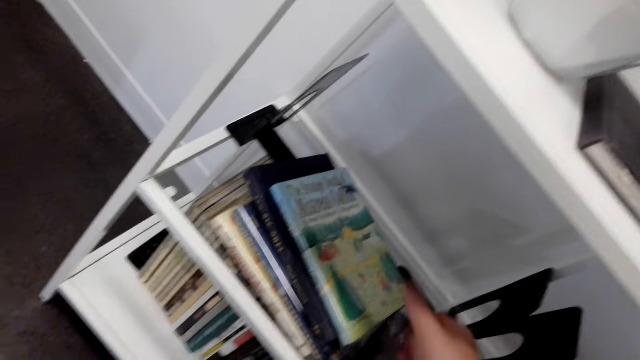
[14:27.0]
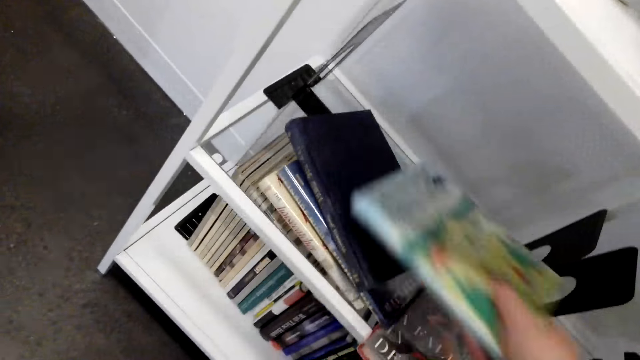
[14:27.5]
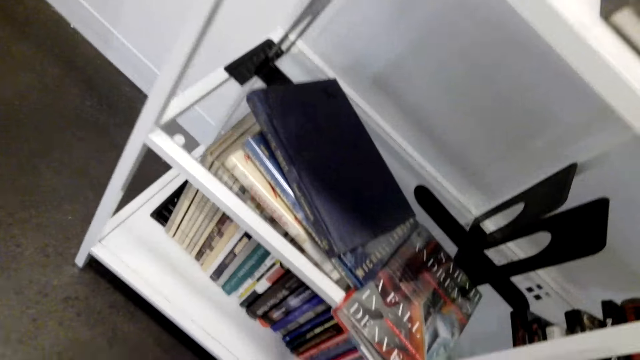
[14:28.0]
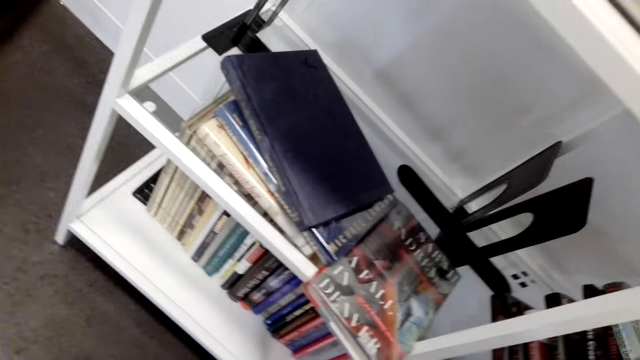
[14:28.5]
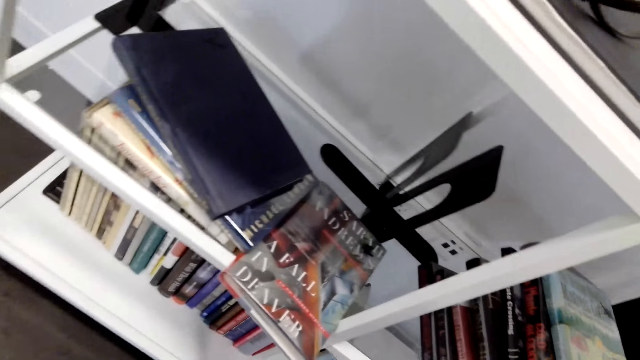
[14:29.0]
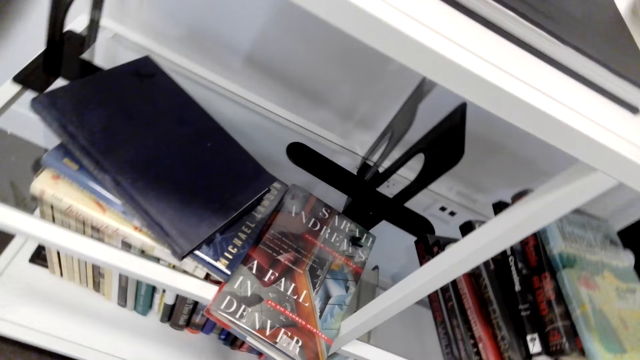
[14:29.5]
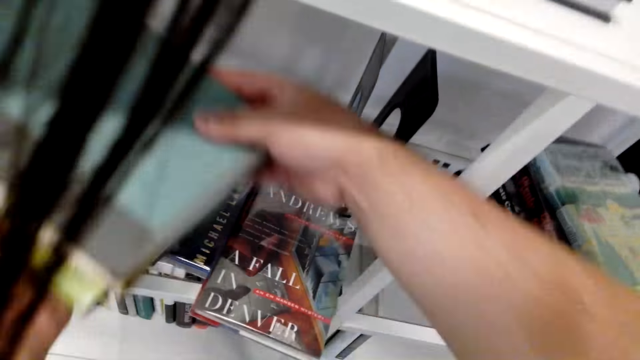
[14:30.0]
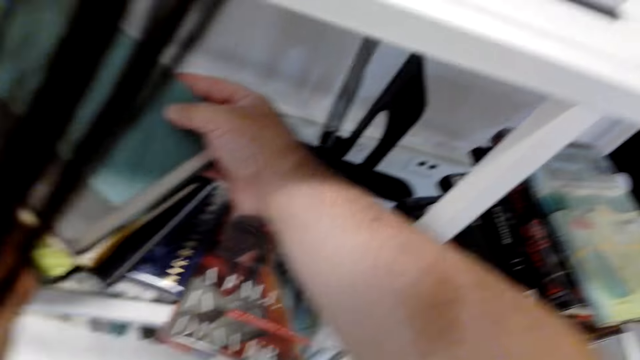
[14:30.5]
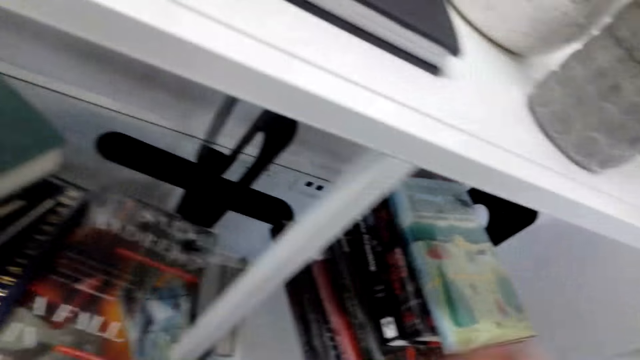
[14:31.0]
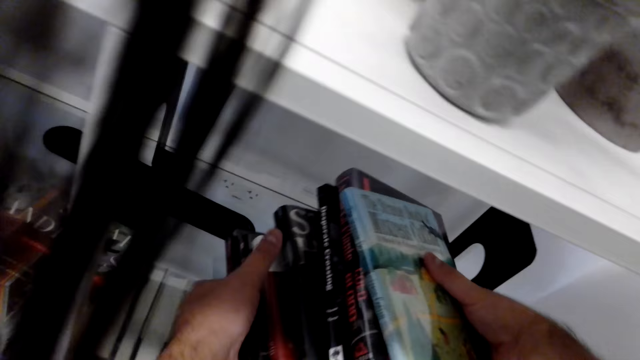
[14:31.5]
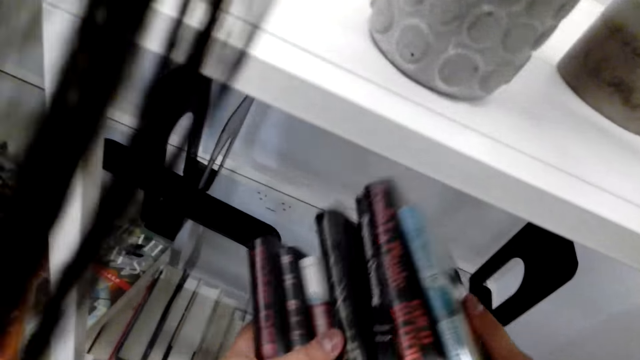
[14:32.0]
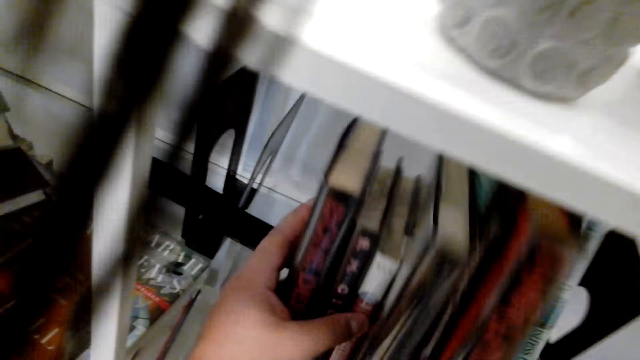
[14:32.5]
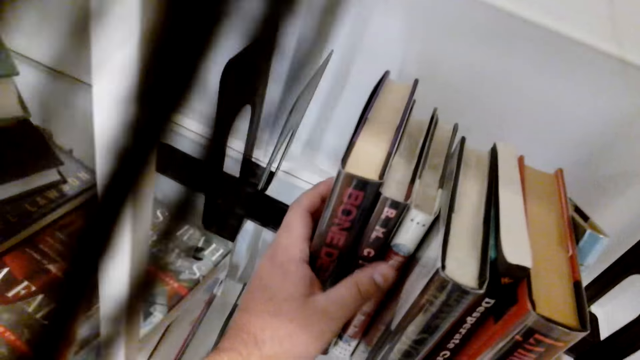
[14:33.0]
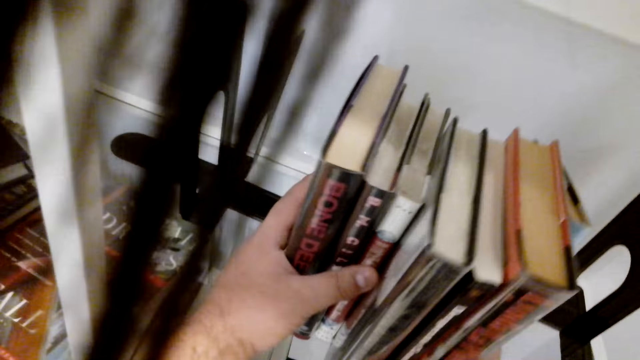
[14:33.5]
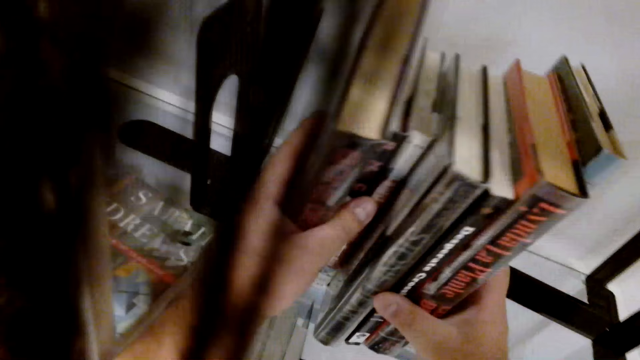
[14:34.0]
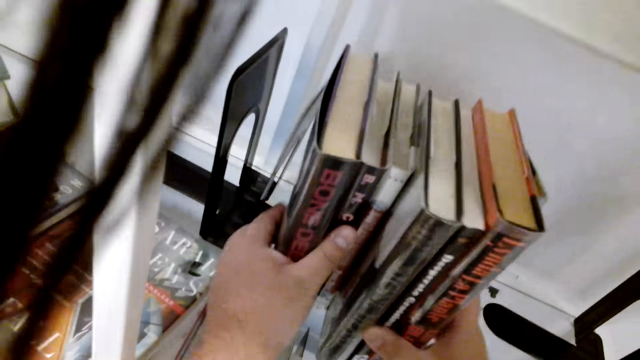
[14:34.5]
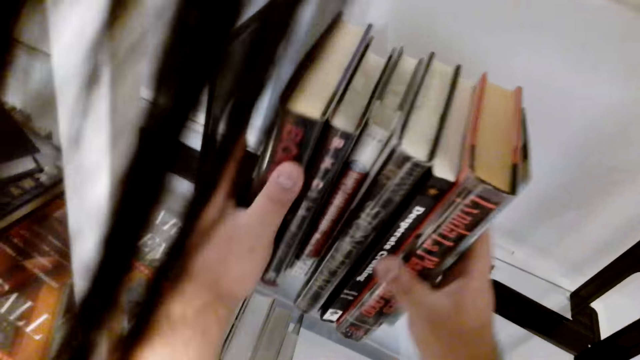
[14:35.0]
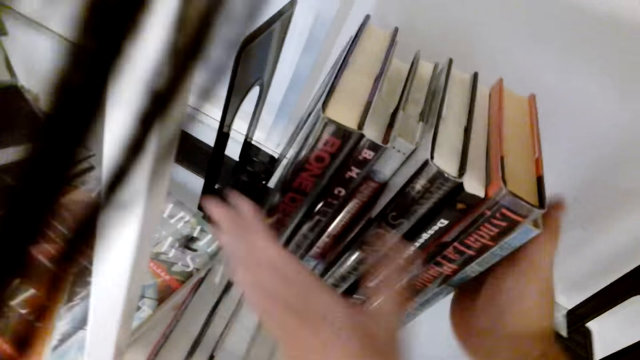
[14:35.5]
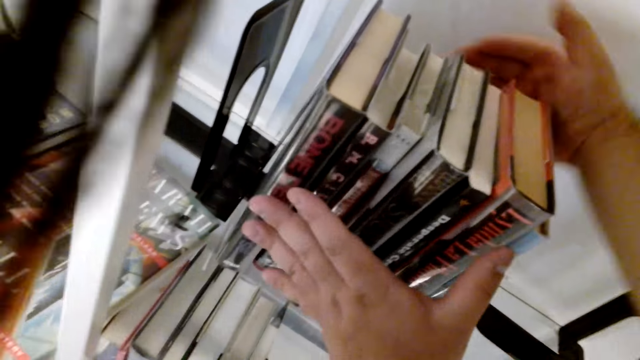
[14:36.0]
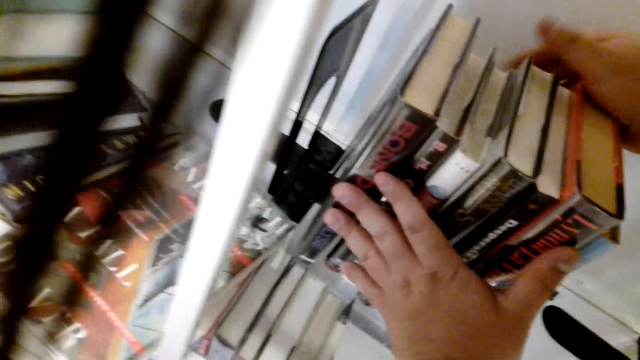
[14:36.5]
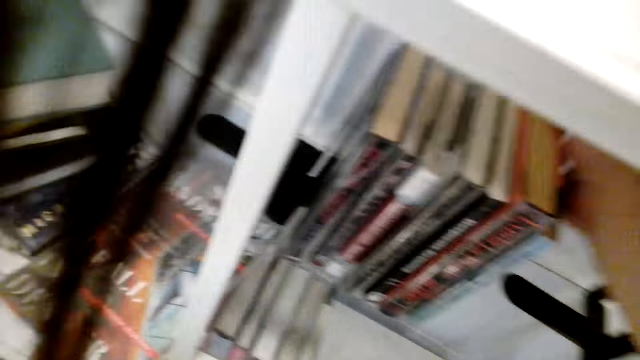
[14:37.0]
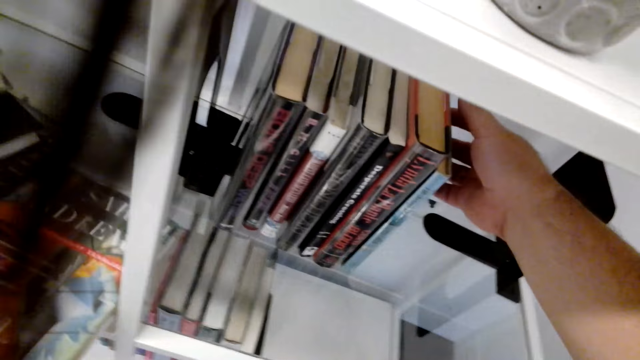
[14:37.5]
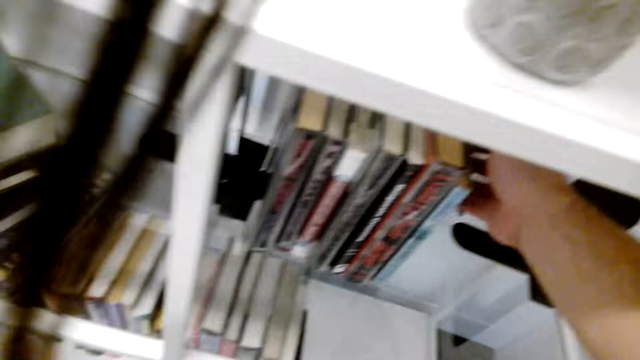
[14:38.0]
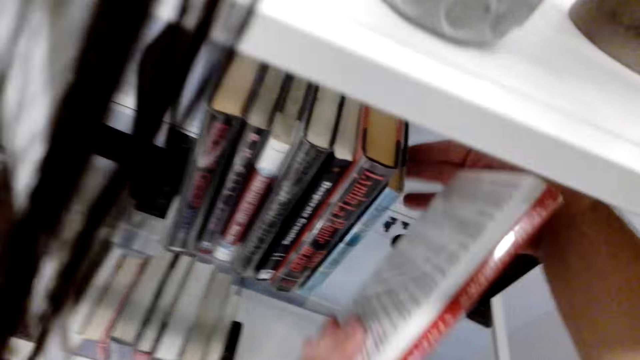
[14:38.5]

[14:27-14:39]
The camera wearer arranges the book in the shelf.

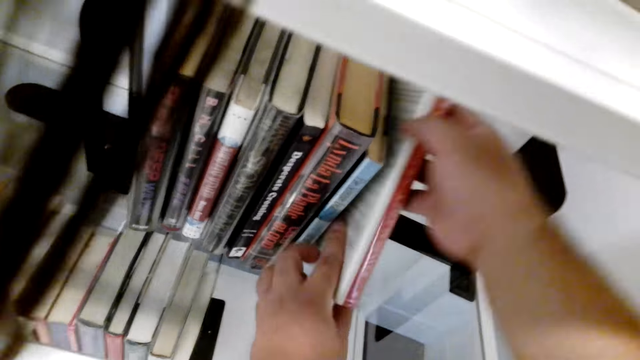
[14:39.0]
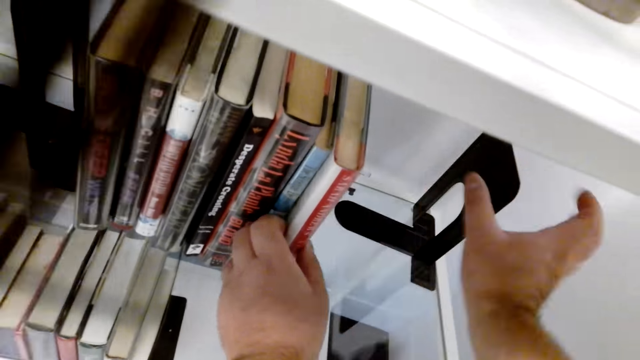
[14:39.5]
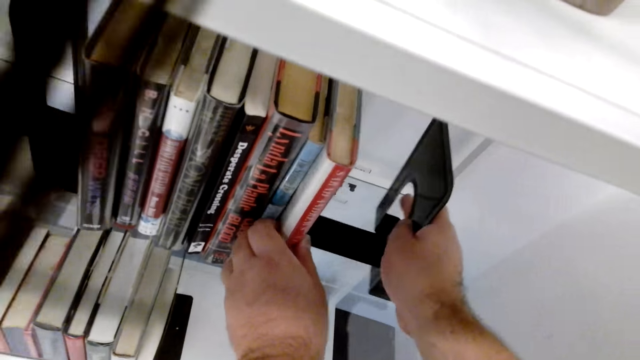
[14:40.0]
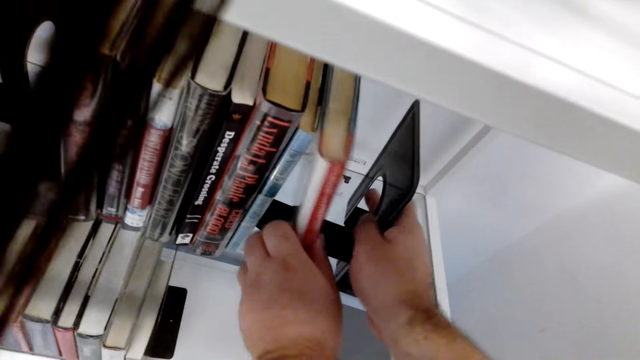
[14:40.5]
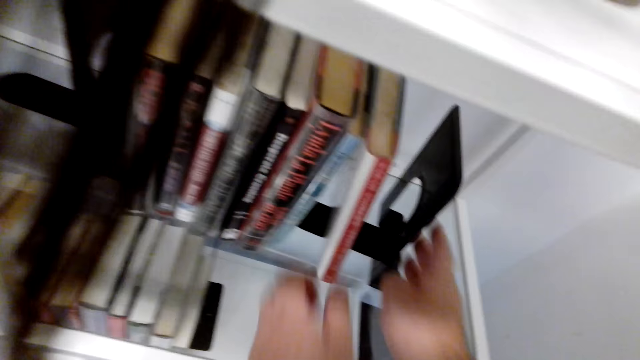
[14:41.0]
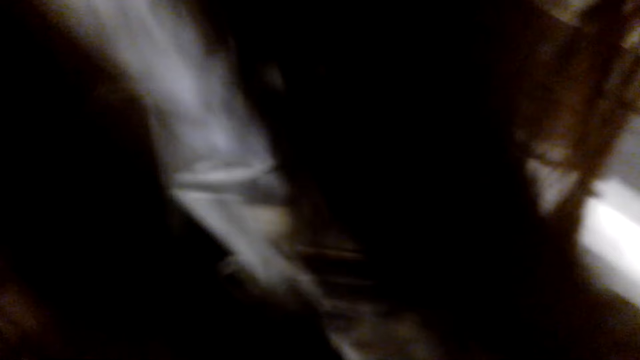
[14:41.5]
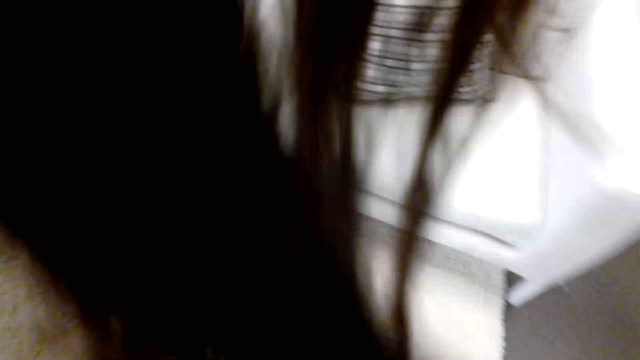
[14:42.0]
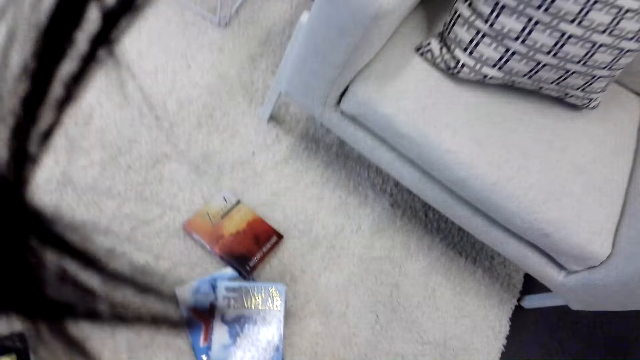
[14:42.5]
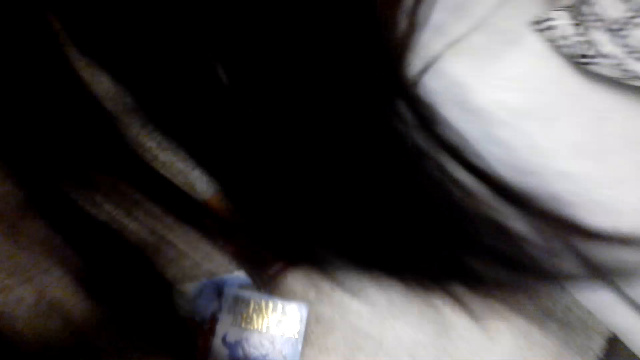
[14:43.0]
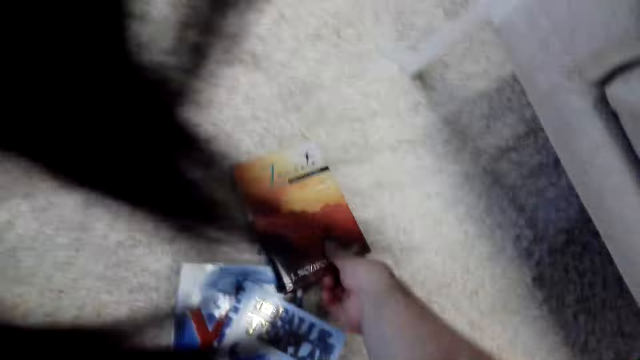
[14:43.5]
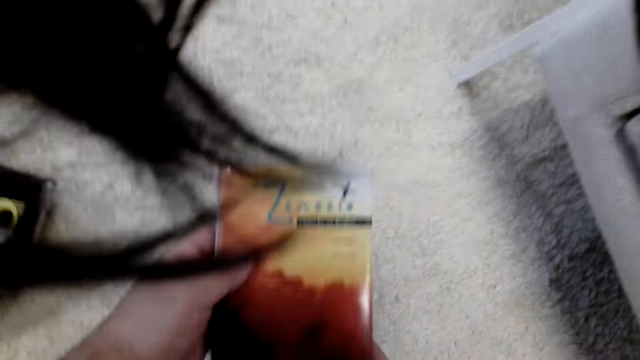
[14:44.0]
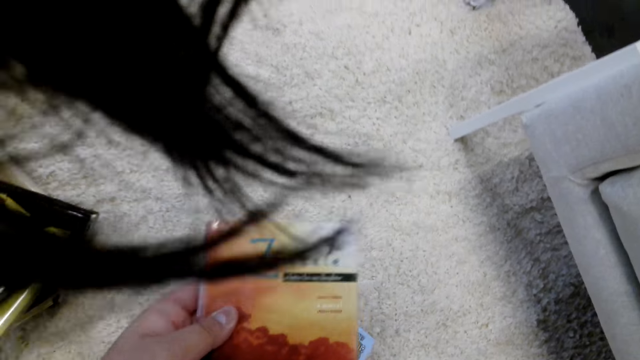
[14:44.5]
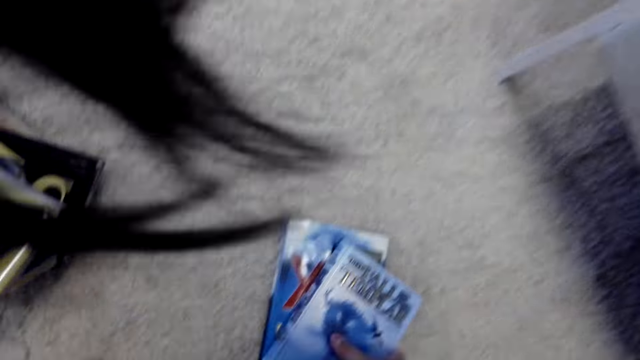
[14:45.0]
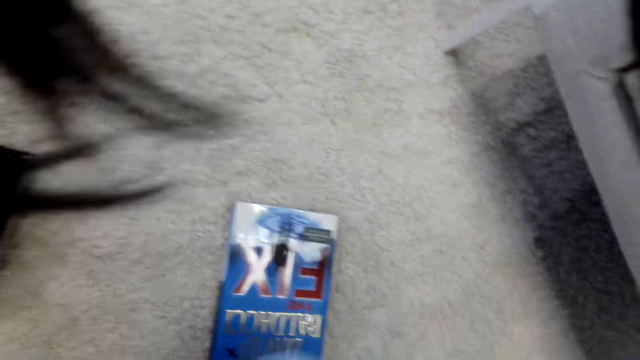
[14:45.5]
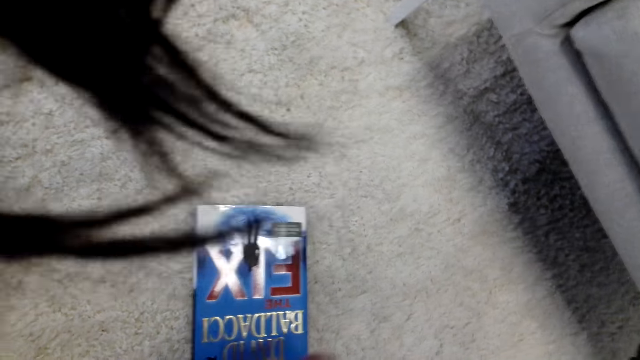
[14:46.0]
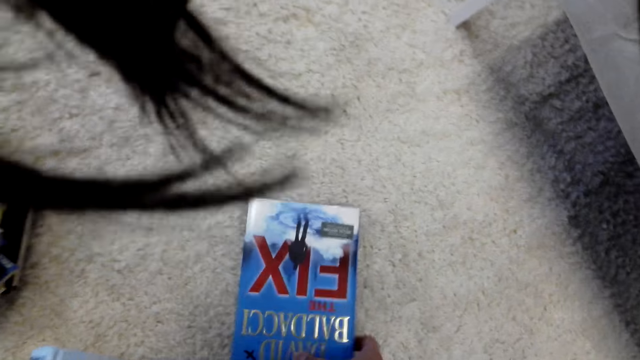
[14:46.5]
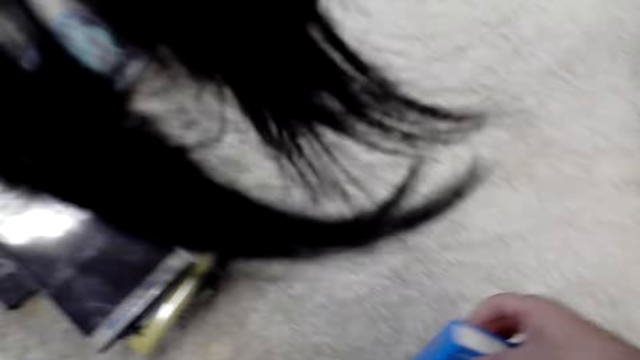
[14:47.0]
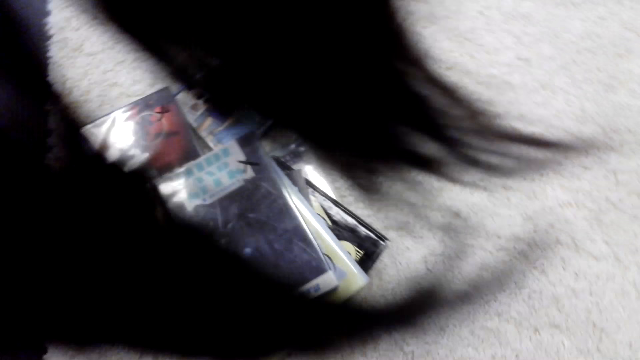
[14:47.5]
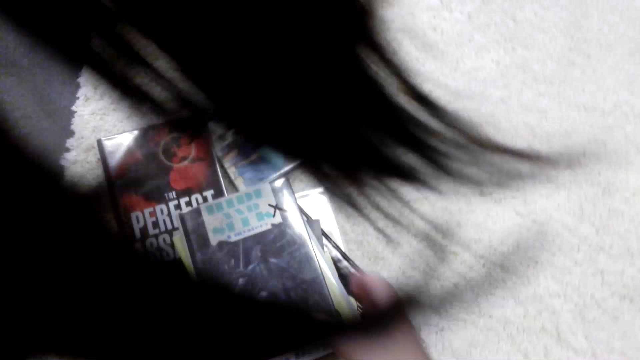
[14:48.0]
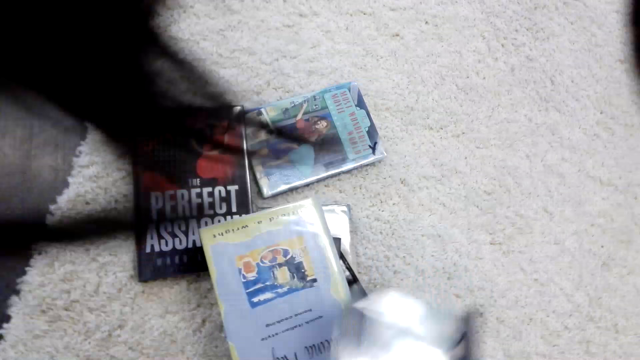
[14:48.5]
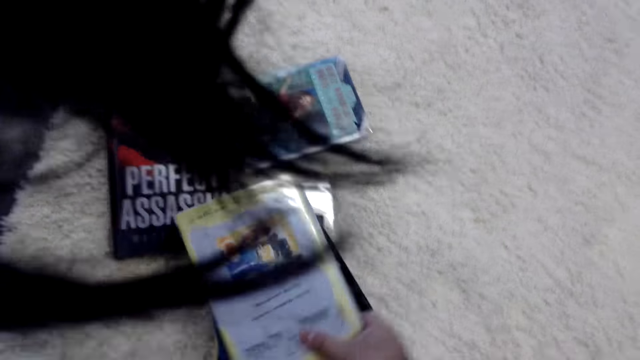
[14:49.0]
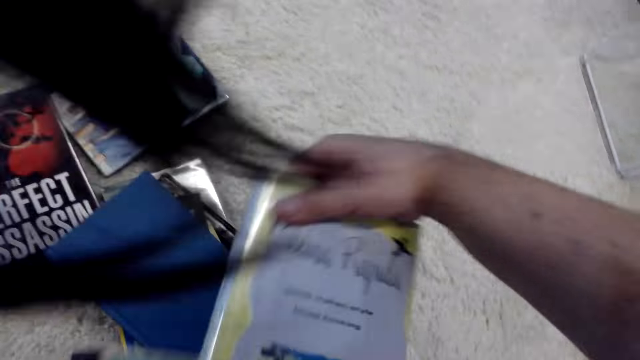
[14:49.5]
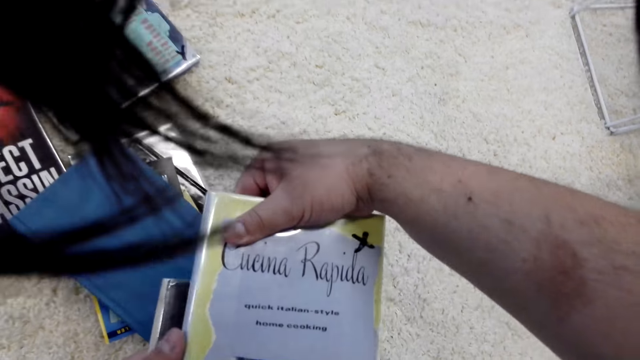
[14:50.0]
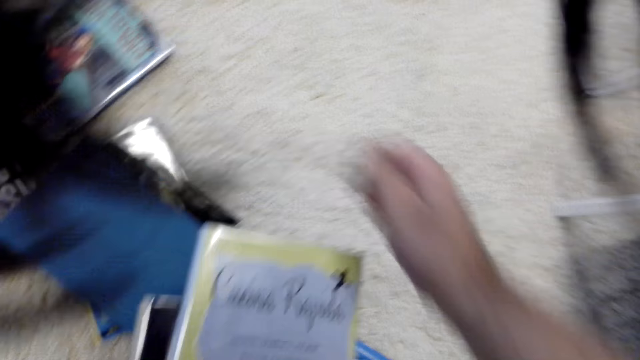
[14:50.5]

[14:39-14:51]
The camera wearer moves a book holder. They pick another book. They pick another book again.
